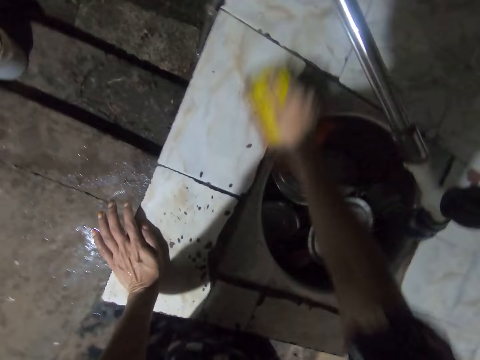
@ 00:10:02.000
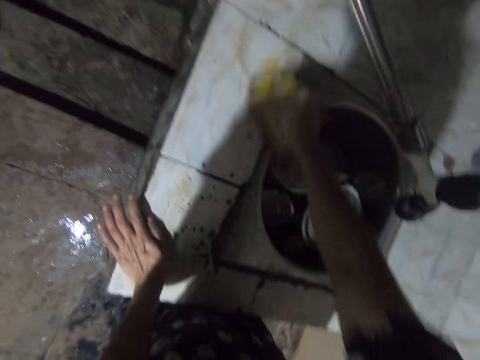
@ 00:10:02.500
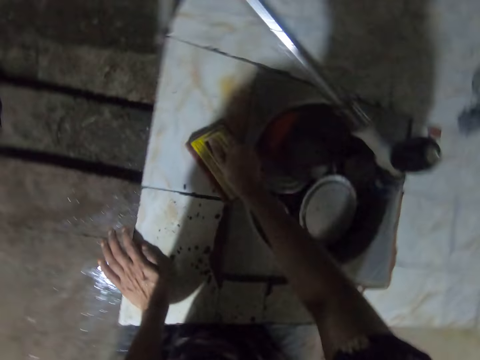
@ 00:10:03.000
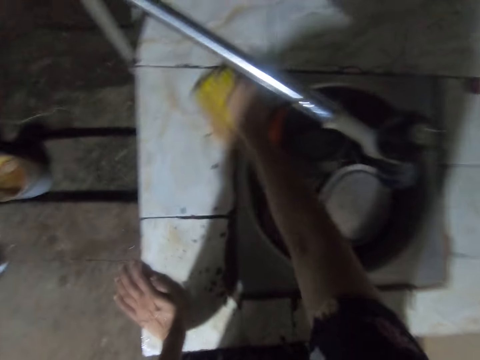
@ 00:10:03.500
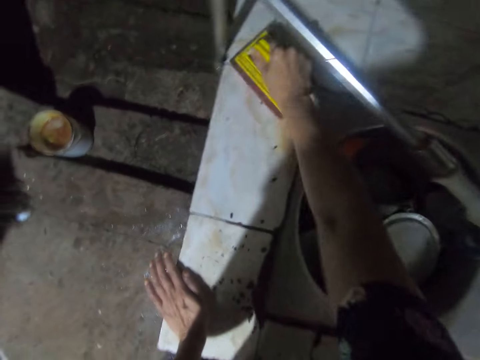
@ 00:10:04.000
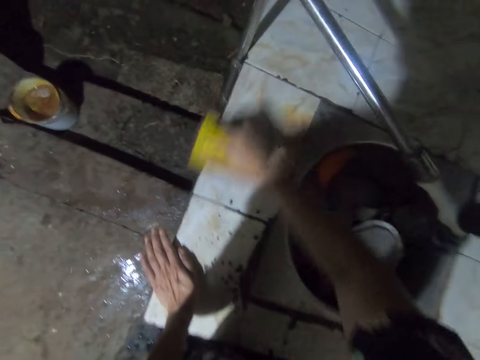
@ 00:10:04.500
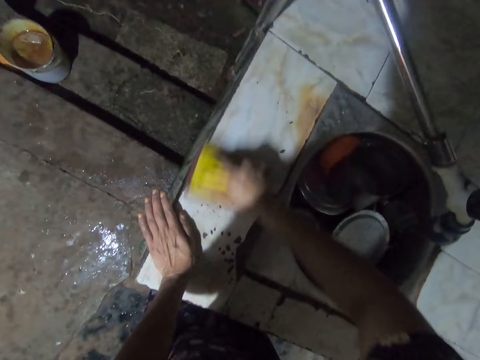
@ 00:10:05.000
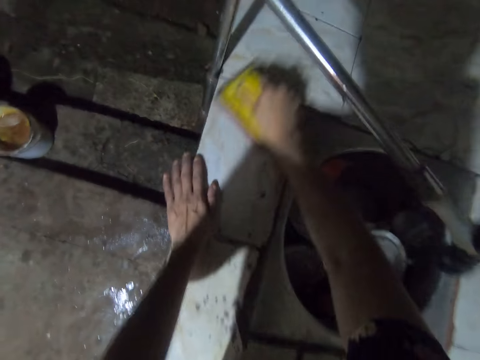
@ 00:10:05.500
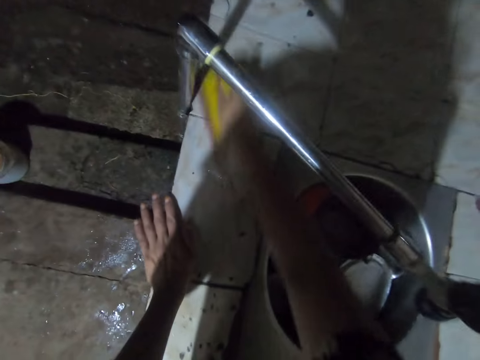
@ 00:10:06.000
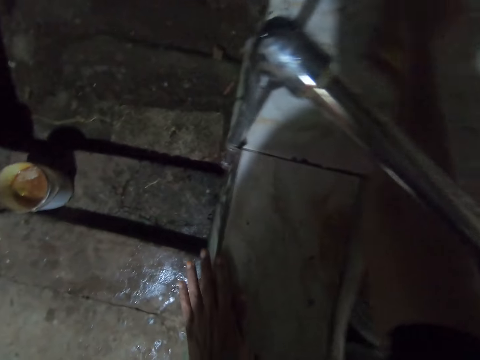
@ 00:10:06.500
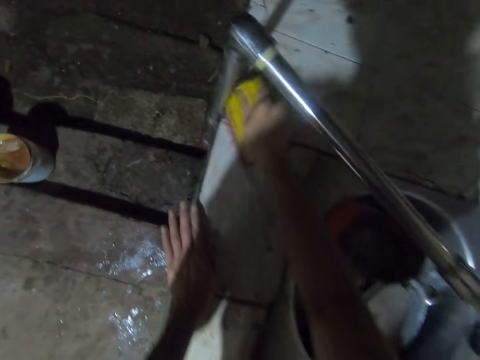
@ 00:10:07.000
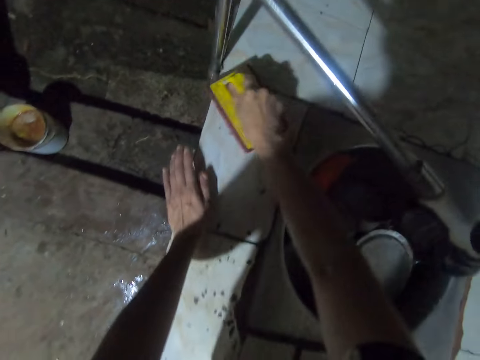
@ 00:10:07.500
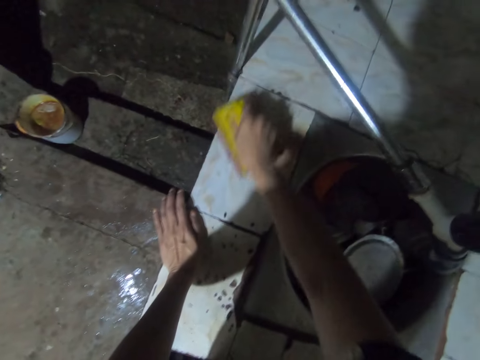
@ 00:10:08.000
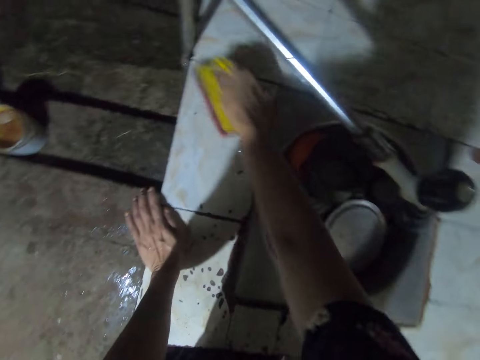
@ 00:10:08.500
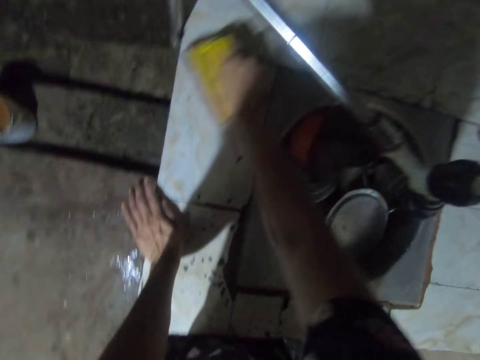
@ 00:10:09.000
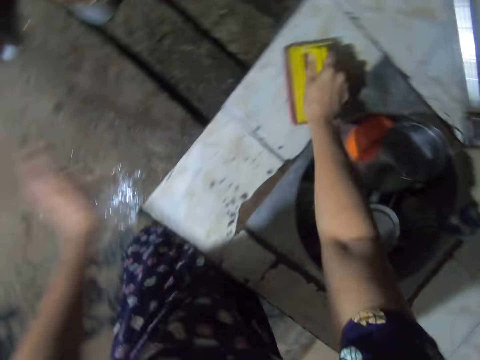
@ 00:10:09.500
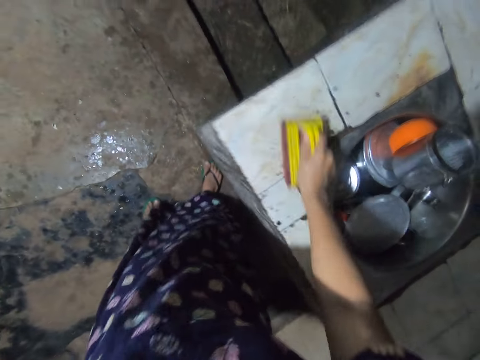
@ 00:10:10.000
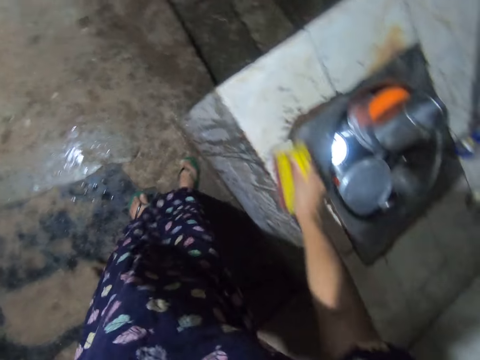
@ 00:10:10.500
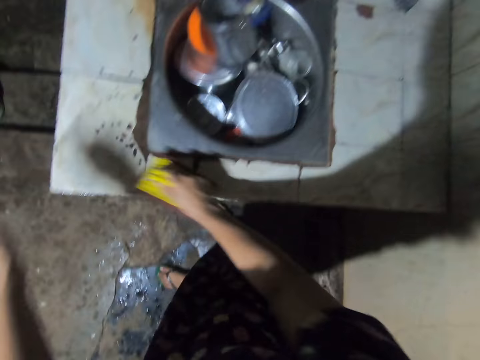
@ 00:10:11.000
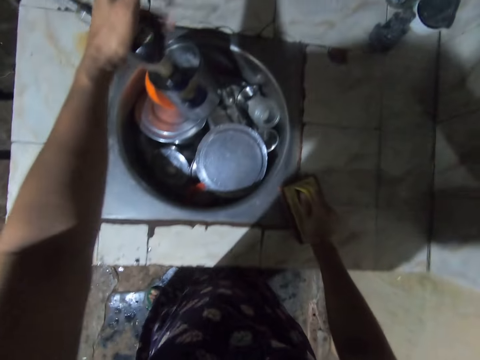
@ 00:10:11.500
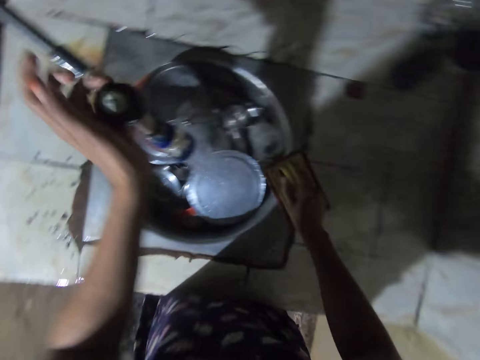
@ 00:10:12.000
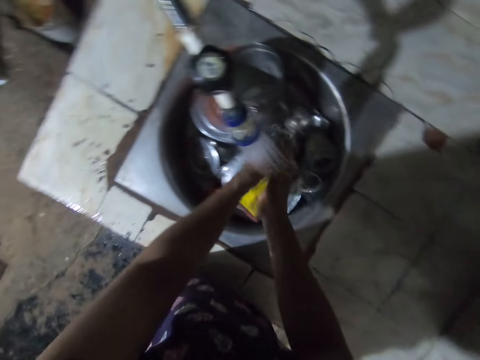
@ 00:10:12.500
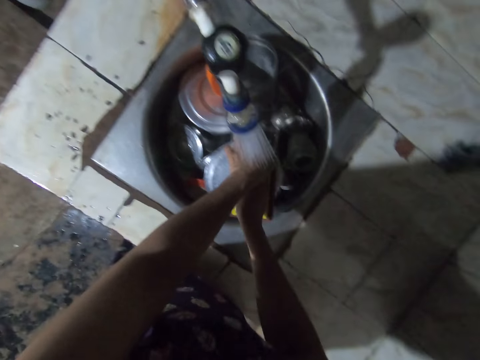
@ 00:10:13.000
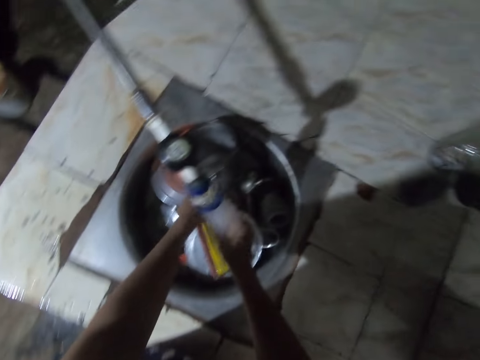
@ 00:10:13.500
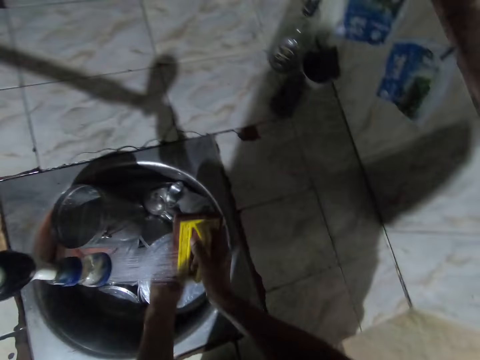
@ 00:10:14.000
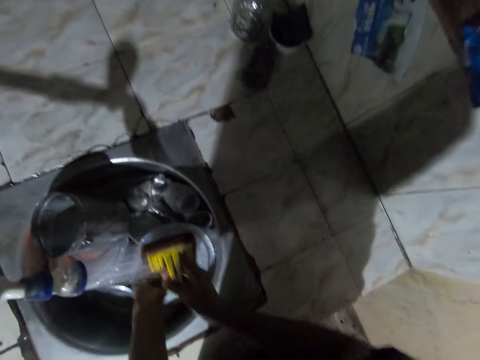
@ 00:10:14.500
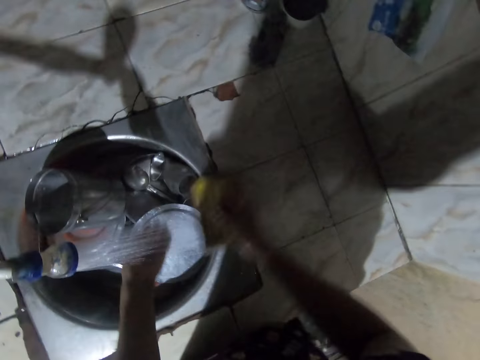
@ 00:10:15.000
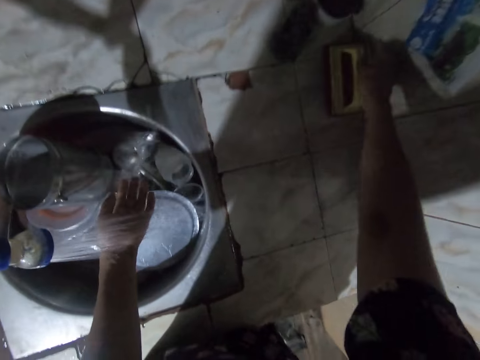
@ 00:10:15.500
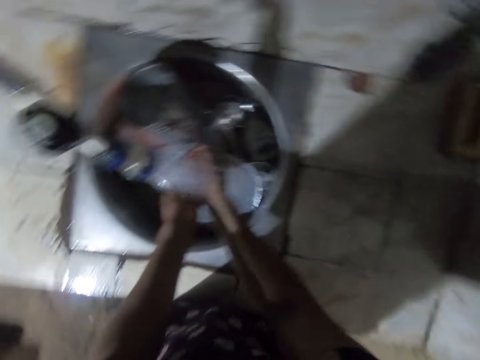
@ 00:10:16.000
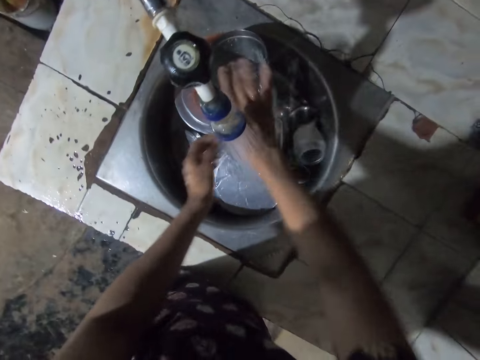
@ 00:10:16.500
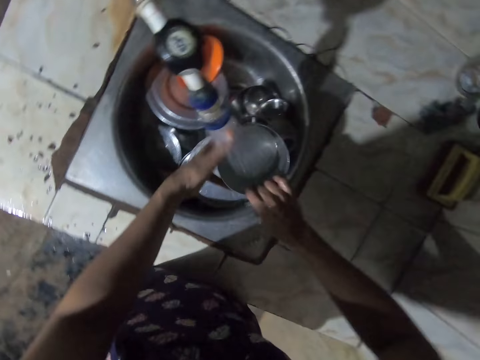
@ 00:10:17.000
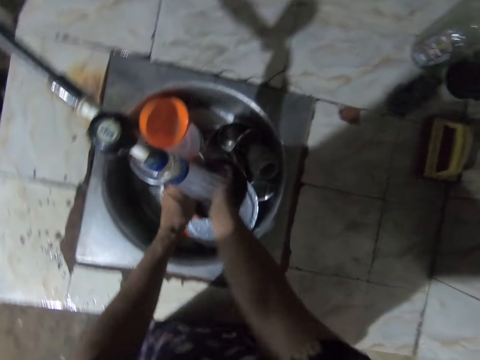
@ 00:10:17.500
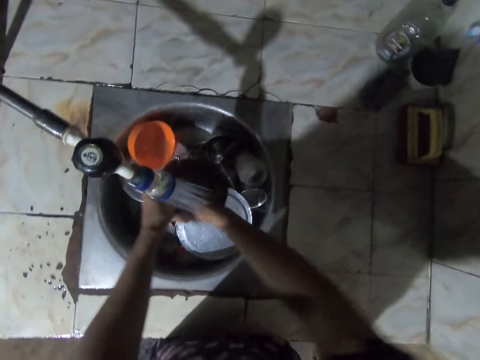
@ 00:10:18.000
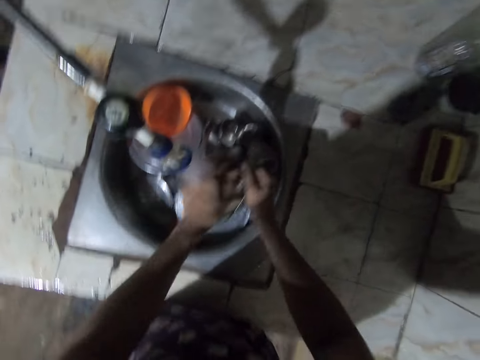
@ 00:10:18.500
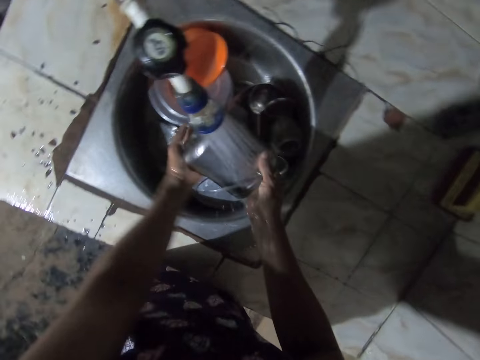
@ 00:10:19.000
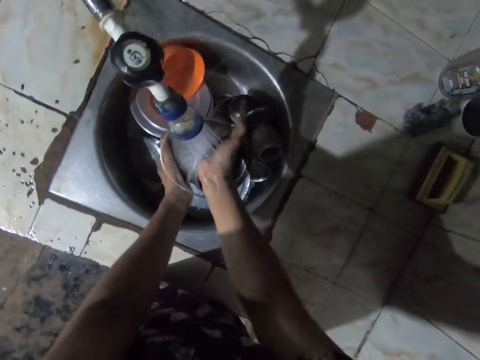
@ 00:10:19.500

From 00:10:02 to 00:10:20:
The camera wearer opens the kitchen tap. They rinse the brush. They wash hands. They place the brush on the countertop. They rinse the hands. They rinse the dish.

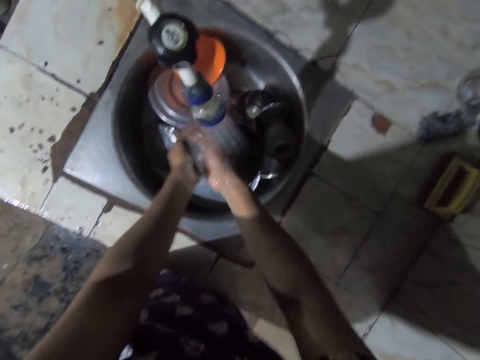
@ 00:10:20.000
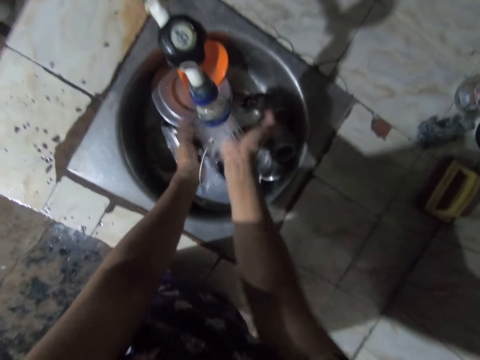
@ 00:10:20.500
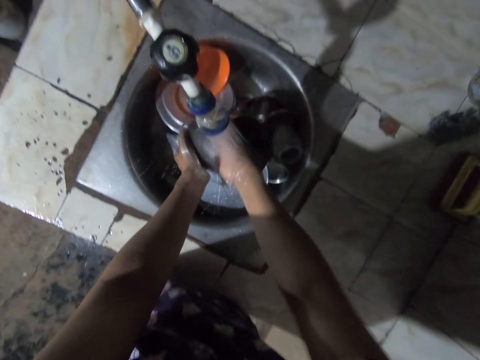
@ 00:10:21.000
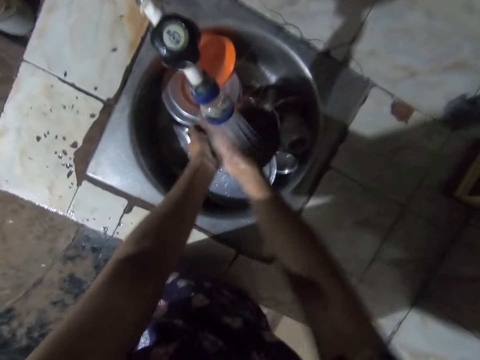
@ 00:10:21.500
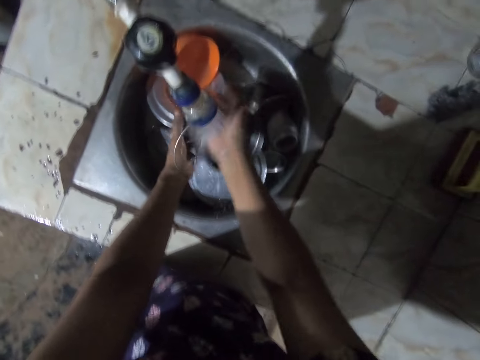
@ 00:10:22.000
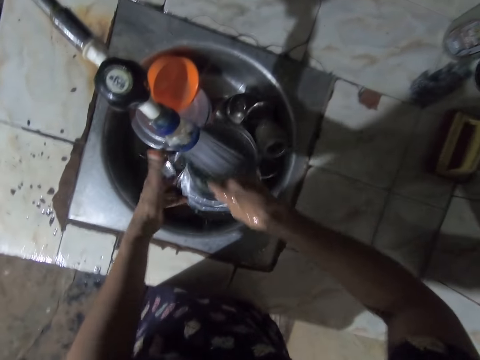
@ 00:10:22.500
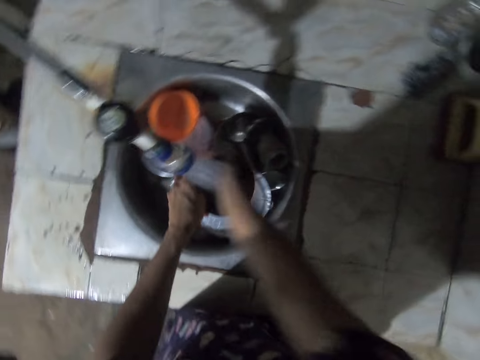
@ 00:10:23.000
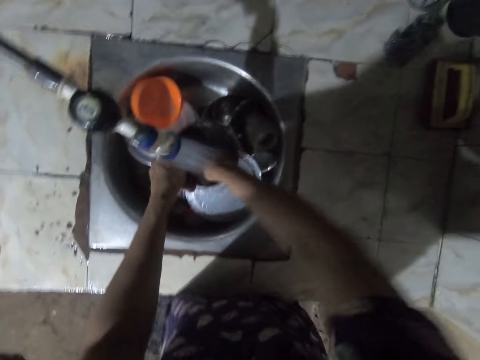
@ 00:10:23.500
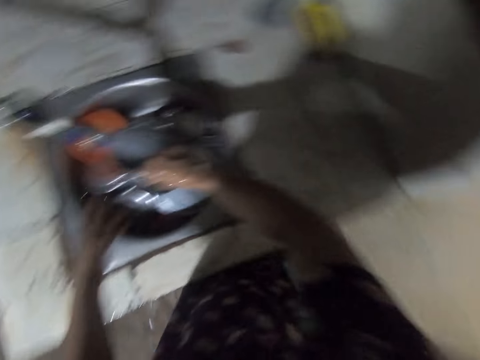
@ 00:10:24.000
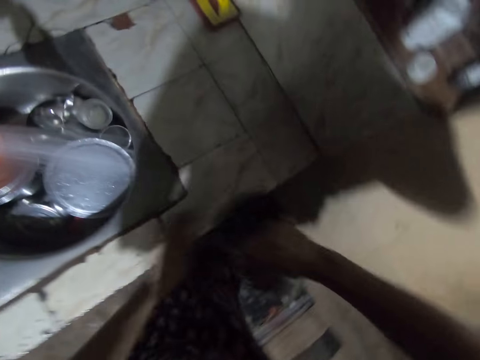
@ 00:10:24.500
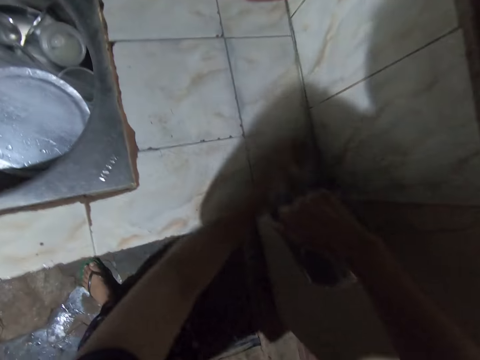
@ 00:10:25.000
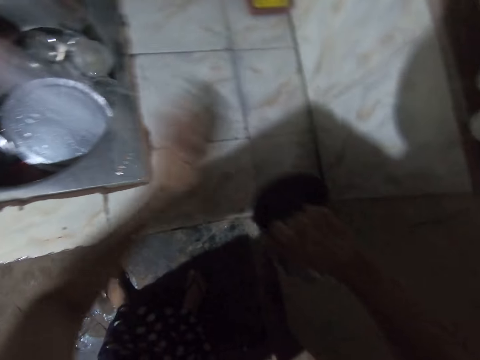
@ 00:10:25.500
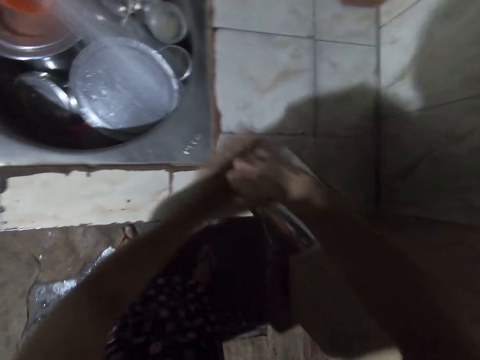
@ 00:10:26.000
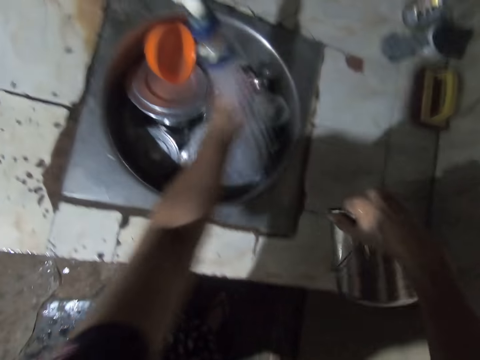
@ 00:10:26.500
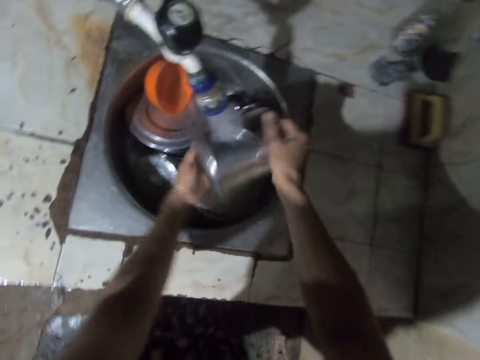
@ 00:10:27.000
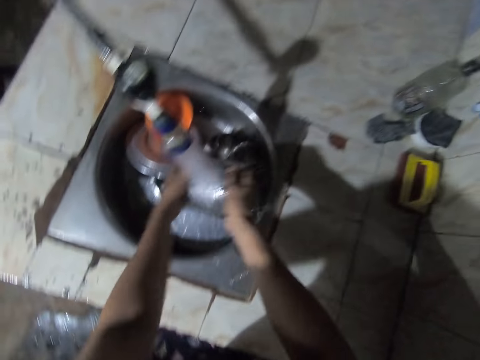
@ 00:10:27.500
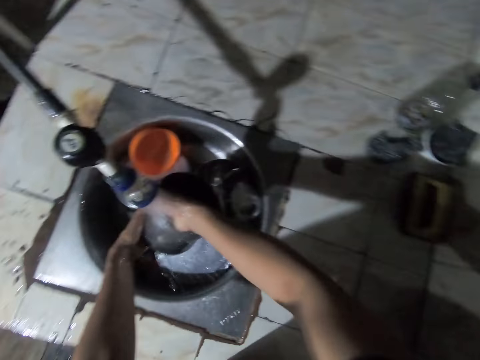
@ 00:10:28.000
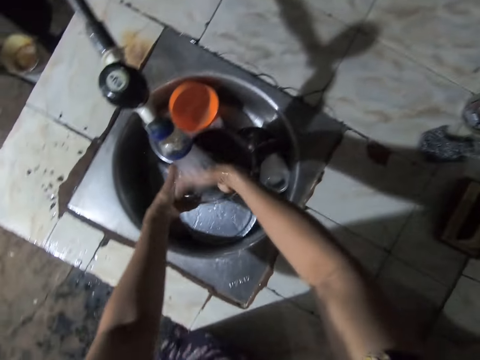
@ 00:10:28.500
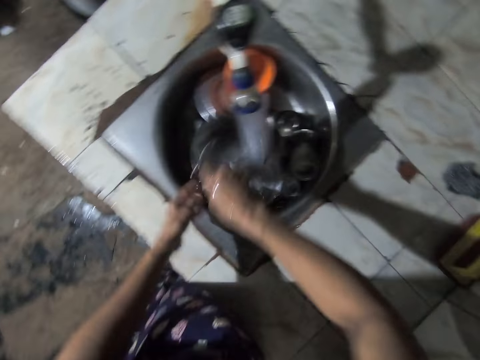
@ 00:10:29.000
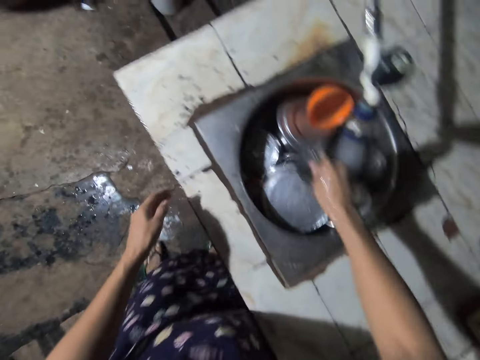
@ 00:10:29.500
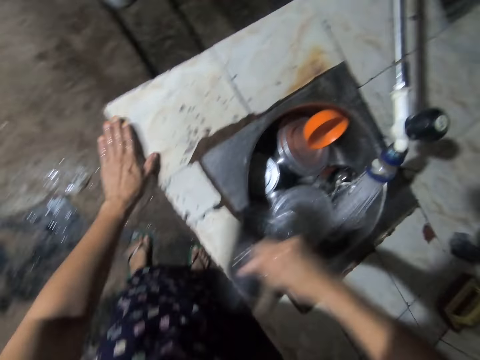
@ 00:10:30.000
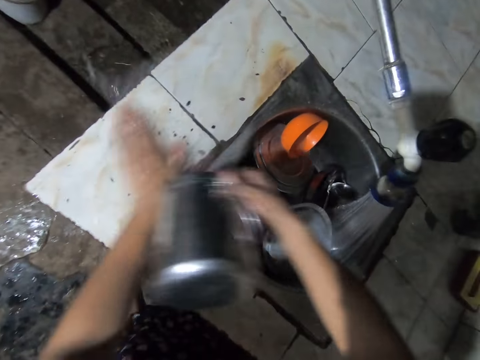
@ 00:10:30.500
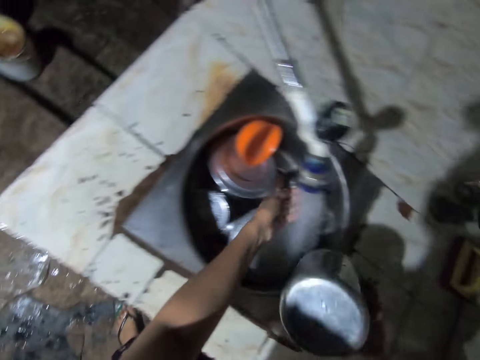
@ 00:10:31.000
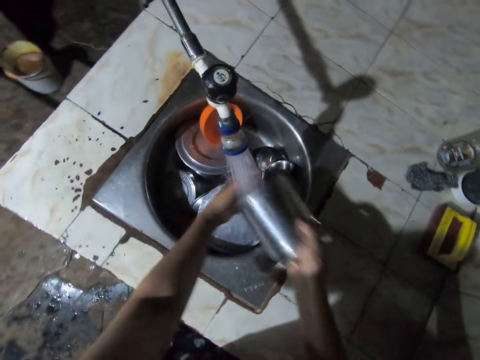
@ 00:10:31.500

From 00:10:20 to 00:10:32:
The camera wearer collects water in the dish. They rinse the surface. They pour water on the countertop. They wash a hand. They rinse the dish. They rinse the surface. They pour water on the countertop.
